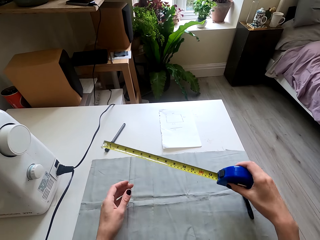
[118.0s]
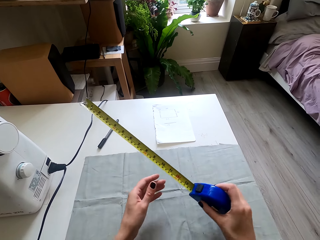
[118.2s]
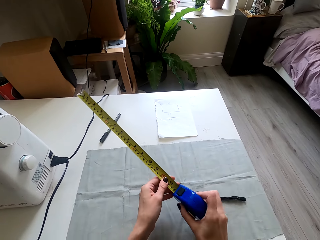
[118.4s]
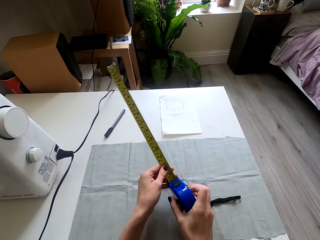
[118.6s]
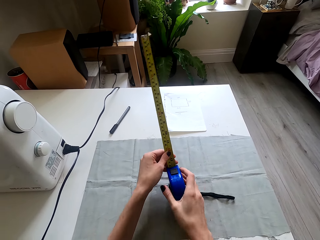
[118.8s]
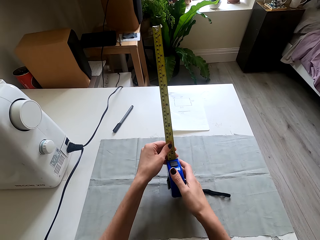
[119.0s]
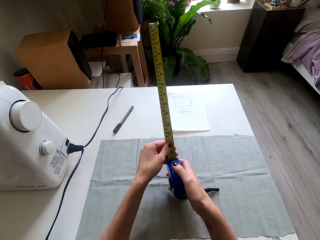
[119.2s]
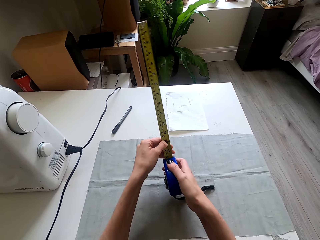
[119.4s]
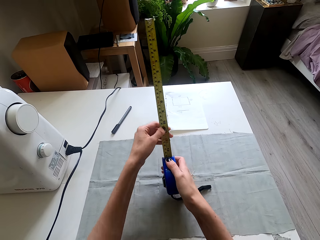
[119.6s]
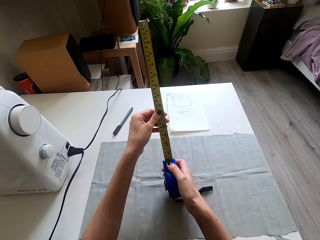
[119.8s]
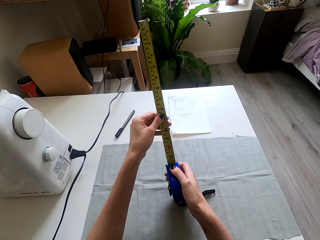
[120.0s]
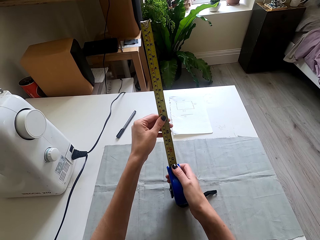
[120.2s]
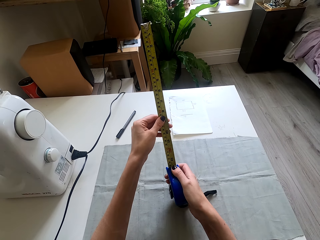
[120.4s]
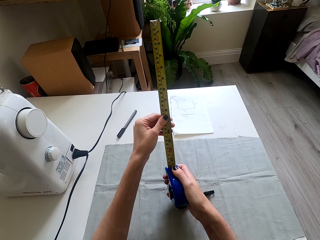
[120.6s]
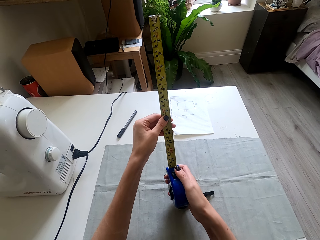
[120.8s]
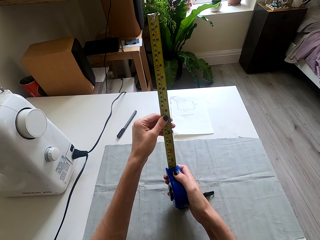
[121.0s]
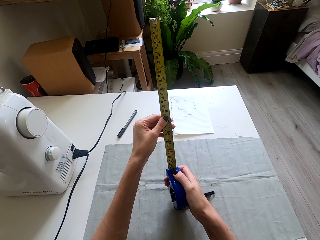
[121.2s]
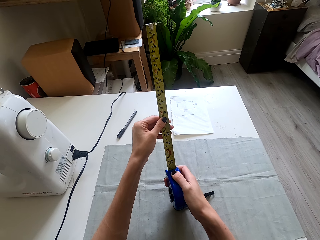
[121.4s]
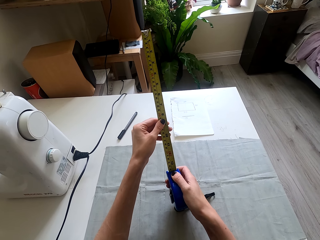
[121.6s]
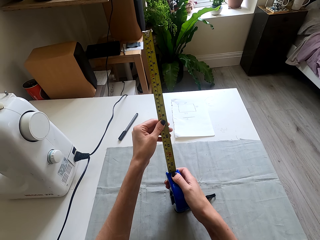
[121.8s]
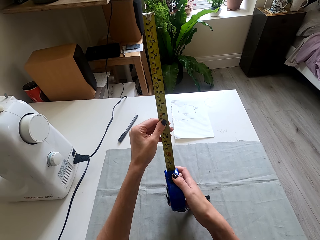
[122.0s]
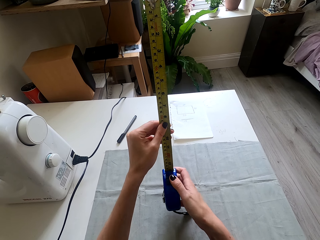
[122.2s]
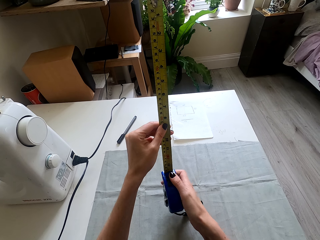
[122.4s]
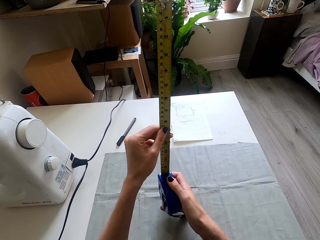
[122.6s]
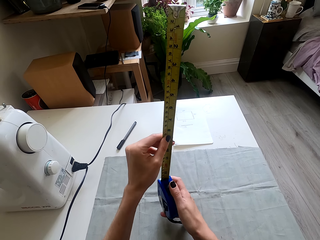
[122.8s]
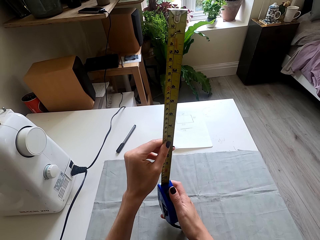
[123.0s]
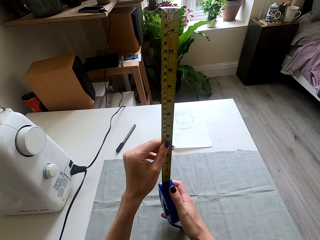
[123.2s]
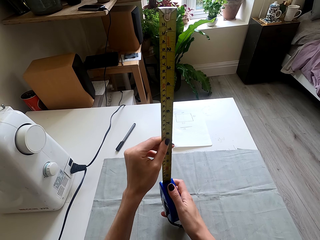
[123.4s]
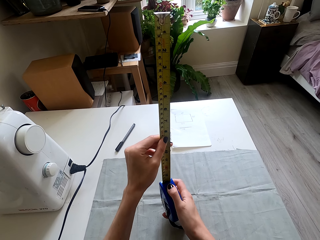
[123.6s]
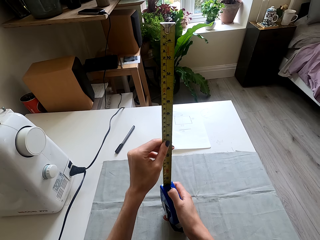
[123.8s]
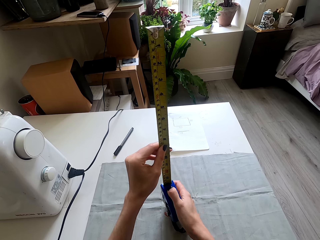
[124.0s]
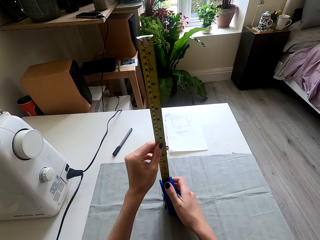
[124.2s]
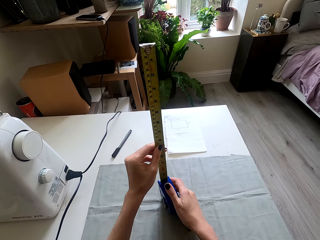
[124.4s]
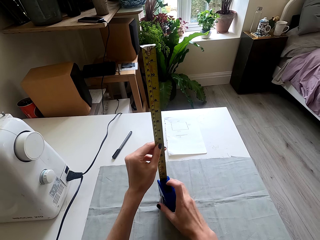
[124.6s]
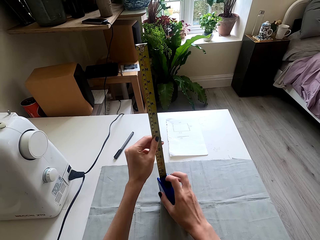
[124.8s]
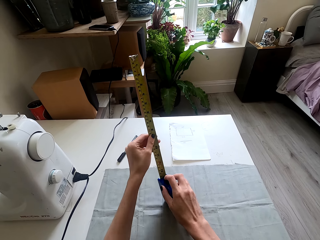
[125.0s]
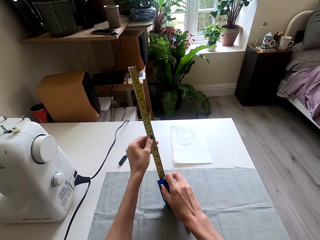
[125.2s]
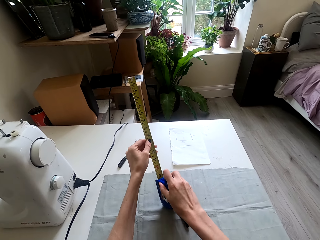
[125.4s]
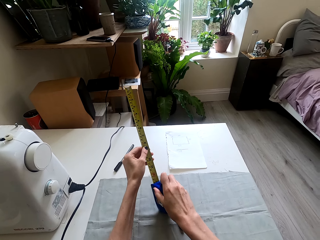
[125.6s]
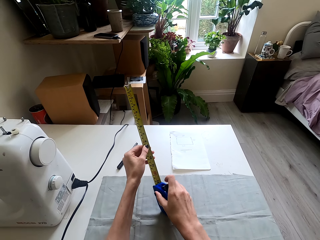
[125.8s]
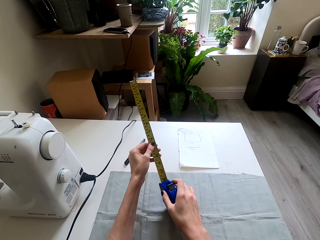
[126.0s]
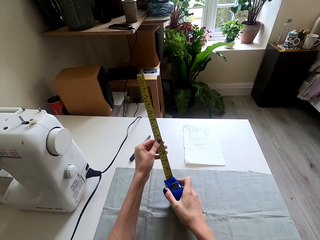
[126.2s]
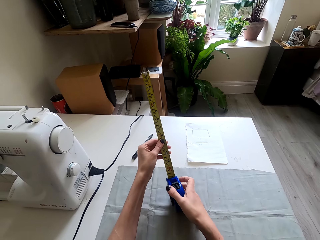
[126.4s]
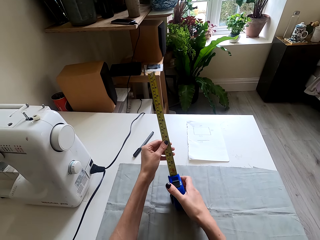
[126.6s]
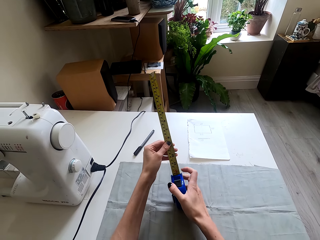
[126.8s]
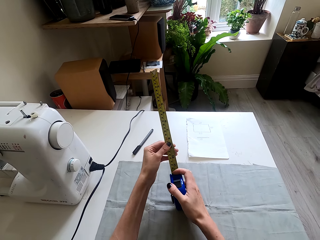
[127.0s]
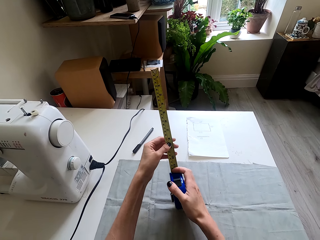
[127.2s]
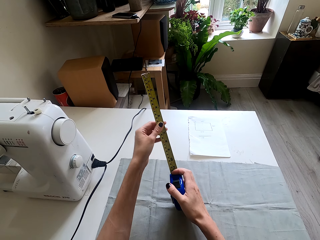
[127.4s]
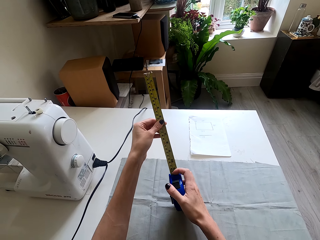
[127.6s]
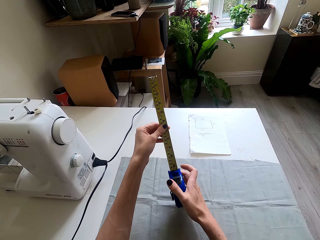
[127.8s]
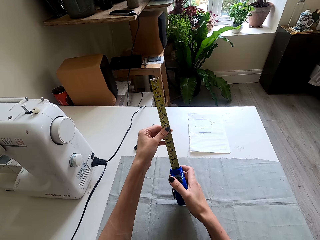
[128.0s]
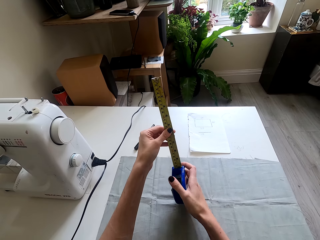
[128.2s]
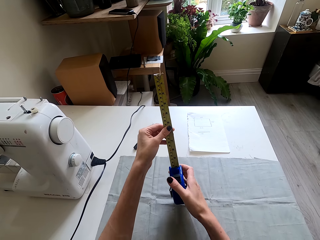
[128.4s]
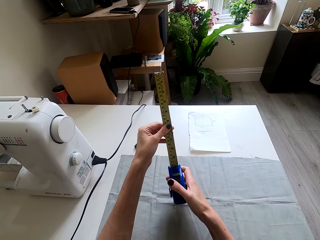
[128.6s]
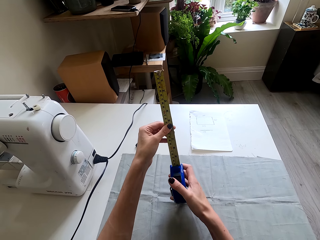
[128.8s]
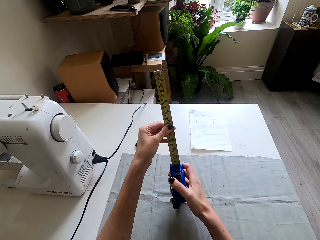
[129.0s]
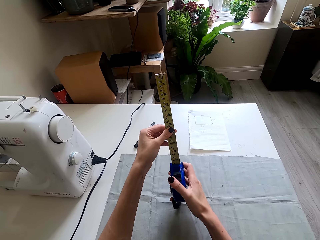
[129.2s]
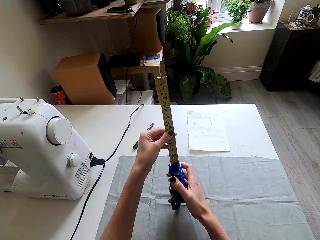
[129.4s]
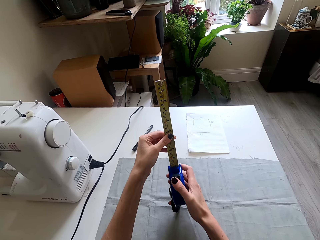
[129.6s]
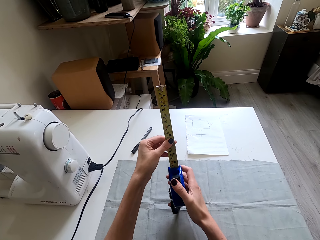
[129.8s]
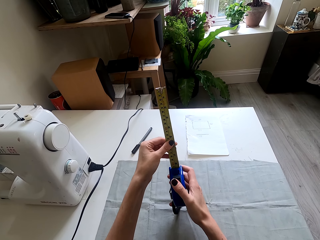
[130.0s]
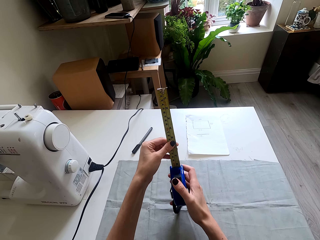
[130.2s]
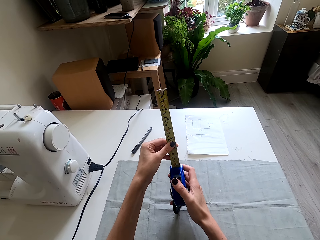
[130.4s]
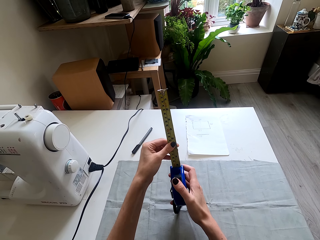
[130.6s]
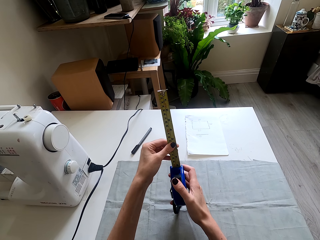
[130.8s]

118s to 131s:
The camera wearer picks up the measuring tape. They look at the tape measure. They place the tape measure on the table. They close the tape measure.

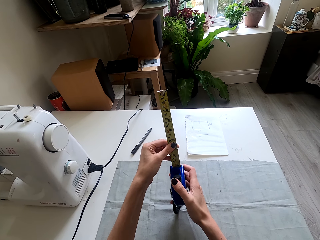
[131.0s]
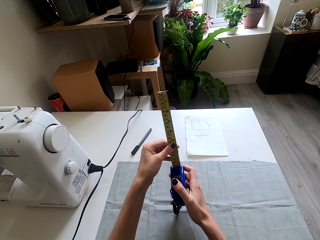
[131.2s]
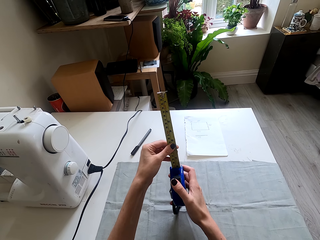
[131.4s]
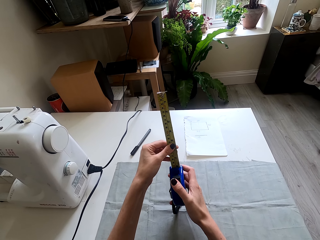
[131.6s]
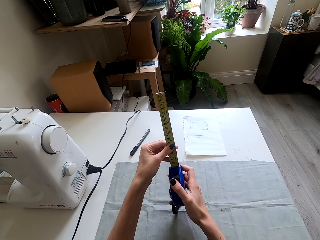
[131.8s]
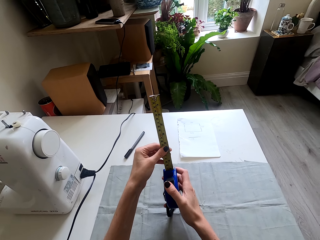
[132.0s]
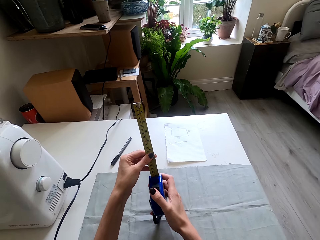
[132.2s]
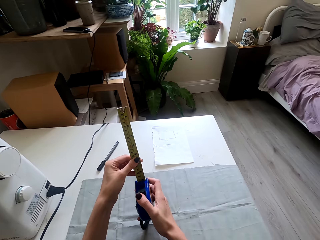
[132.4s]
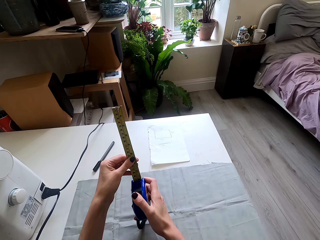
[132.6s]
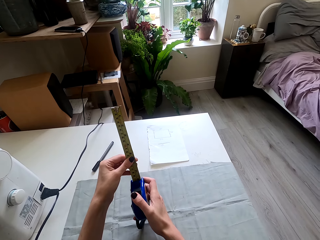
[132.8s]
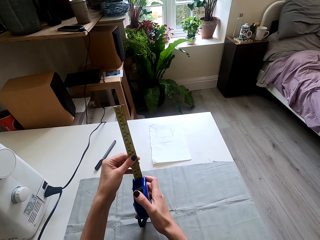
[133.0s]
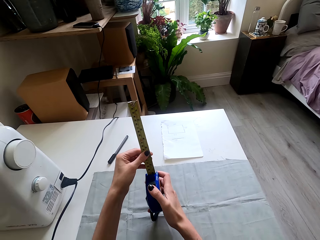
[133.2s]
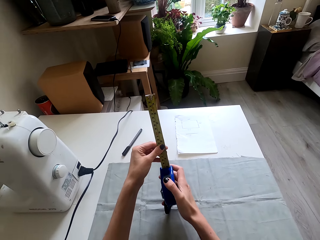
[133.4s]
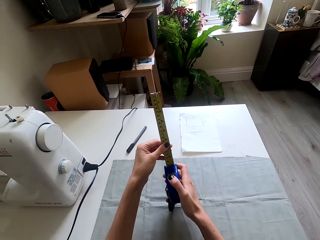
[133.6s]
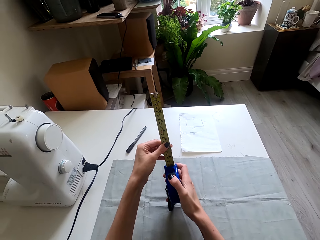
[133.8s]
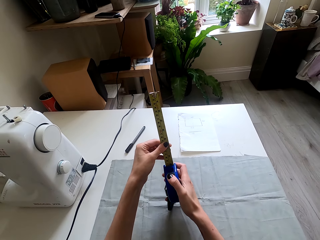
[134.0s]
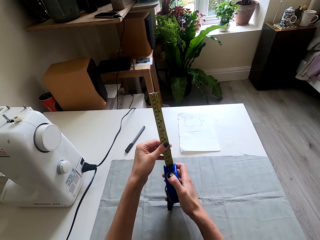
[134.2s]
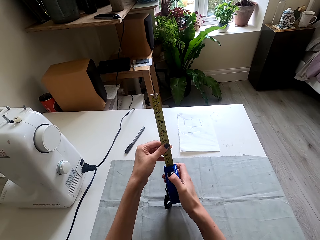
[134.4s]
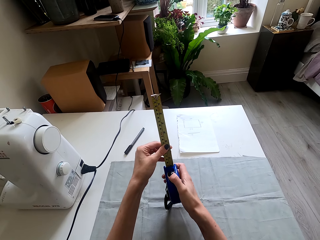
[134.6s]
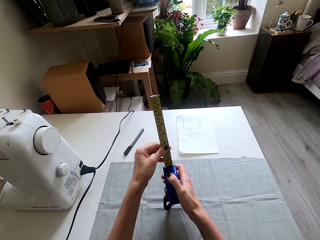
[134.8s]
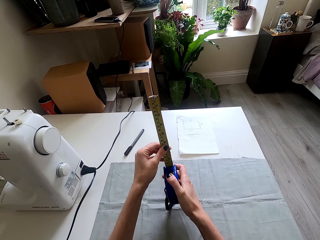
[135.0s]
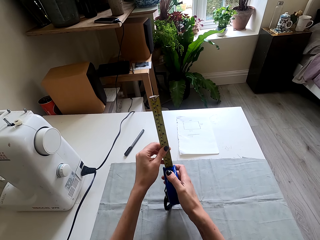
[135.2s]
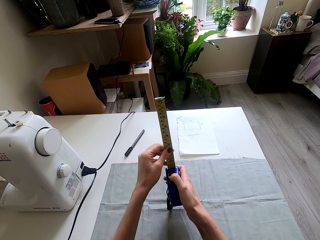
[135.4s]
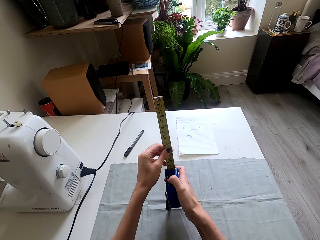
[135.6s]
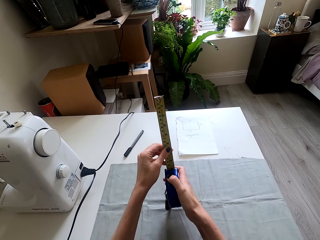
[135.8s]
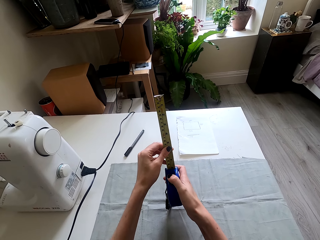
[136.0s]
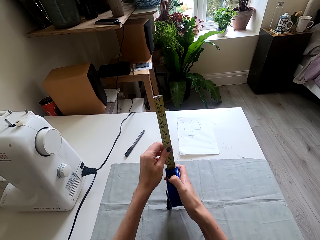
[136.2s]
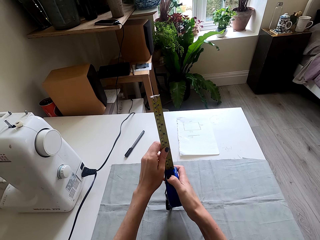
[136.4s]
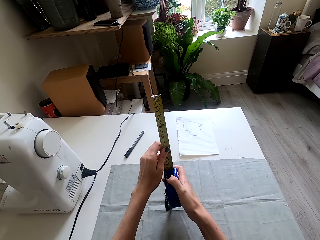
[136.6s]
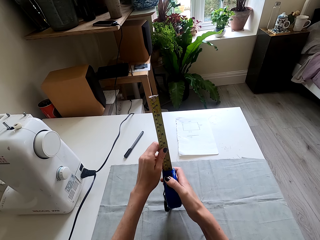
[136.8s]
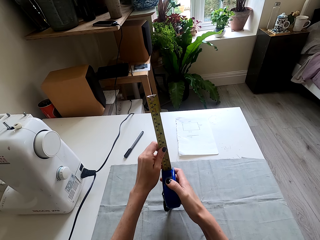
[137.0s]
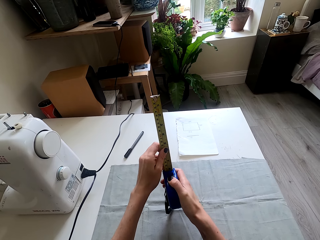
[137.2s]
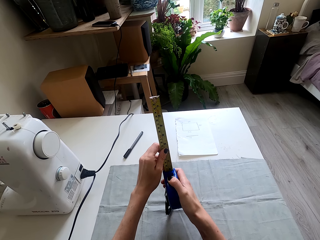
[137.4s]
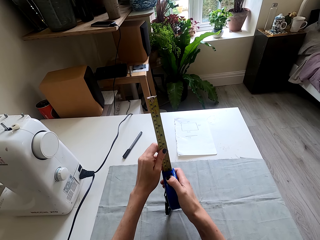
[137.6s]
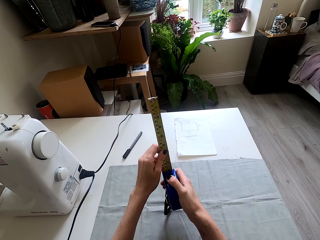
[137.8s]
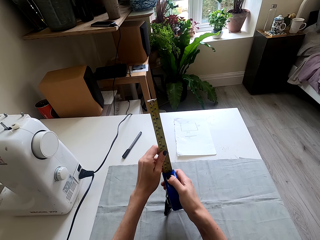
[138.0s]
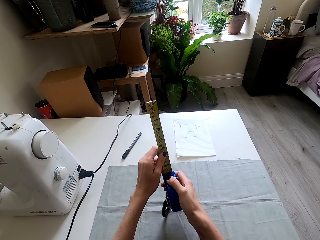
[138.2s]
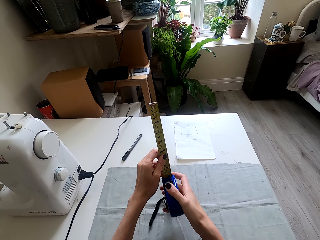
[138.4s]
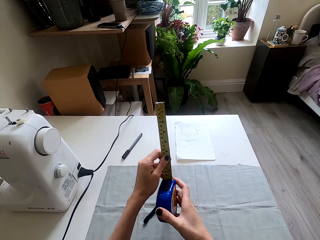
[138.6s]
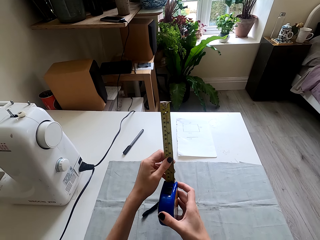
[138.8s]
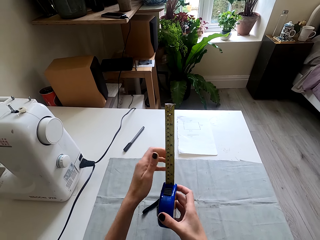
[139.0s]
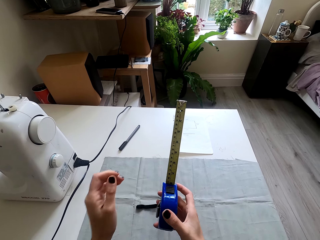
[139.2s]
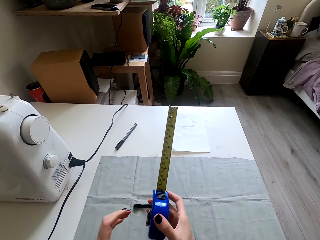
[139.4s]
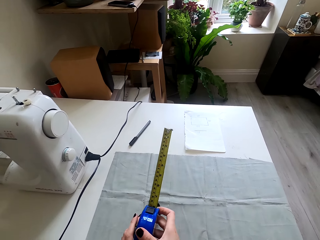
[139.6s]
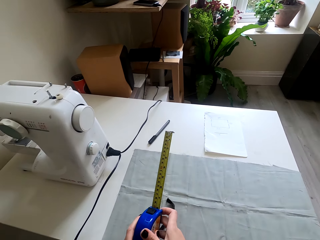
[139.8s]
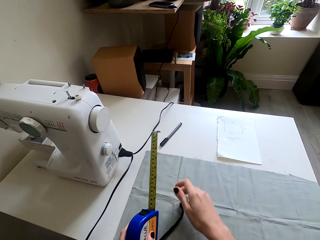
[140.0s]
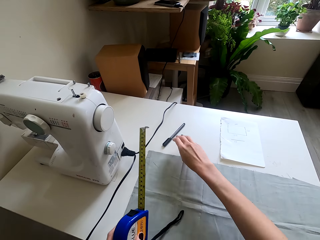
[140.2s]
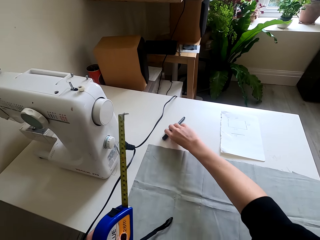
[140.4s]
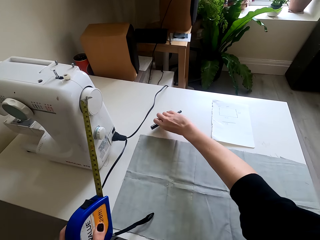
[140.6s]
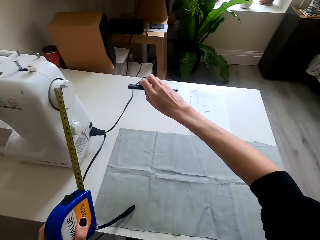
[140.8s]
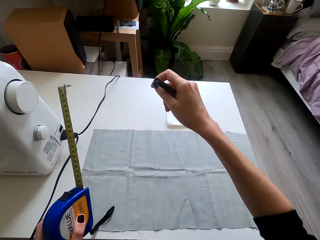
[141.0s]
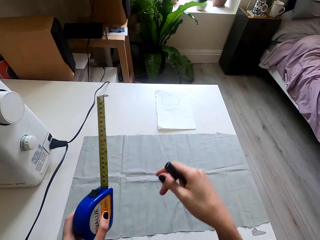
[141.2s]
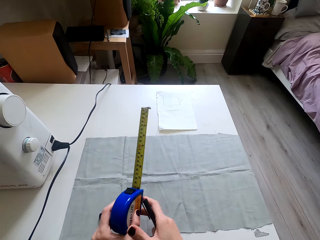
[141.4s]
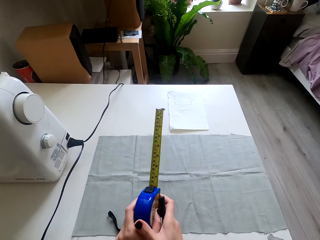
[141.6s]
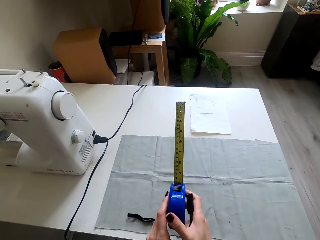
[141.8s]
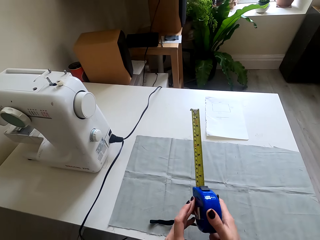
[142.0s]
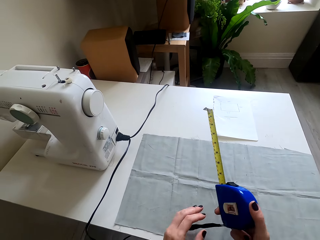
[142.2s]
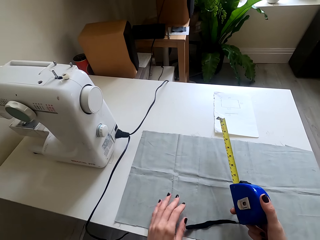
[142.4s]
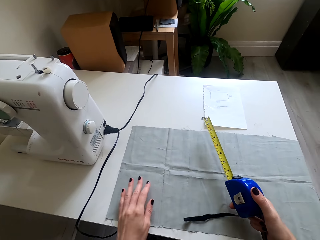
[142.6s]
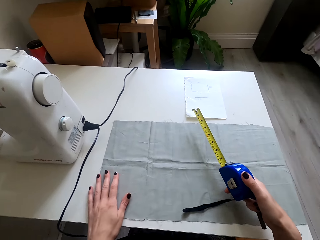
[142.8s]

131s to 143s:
The camera wearer looks at the tape measure. They lift the left hand. They move both hands. They move the right hand. They lift the pen. They pick up the pen. They lift the tape measure, and move the tape measure.
